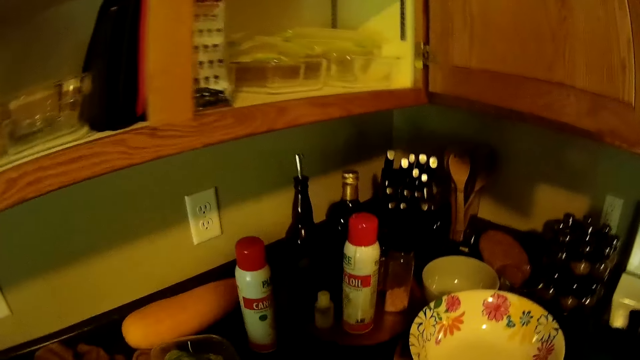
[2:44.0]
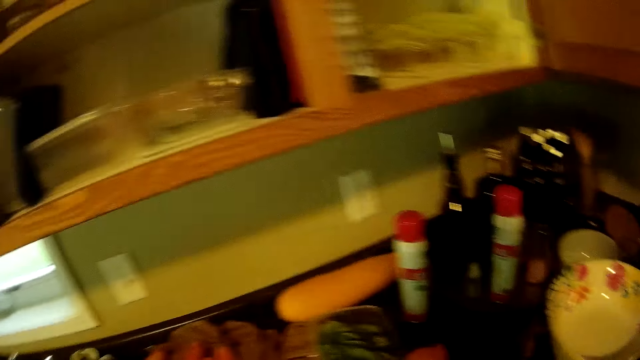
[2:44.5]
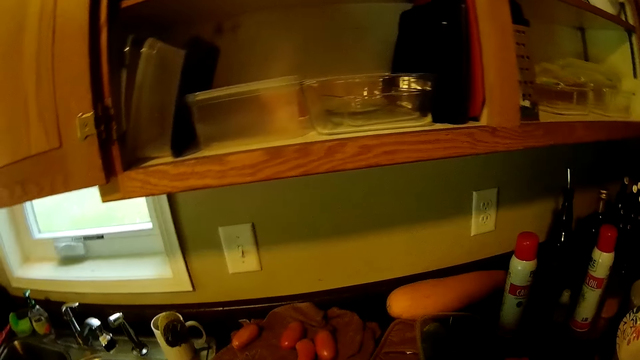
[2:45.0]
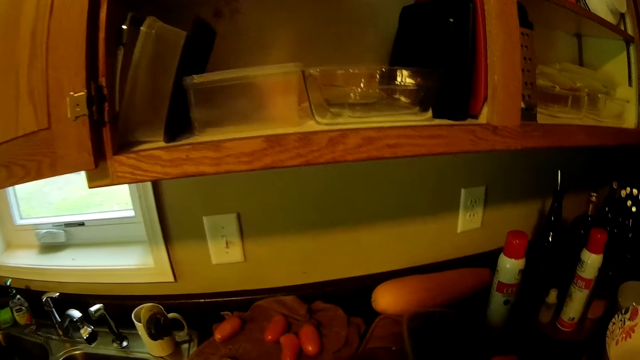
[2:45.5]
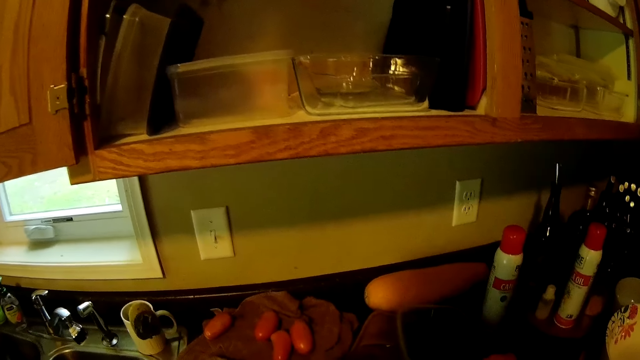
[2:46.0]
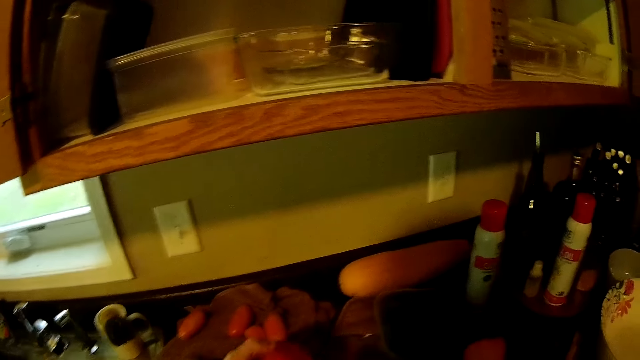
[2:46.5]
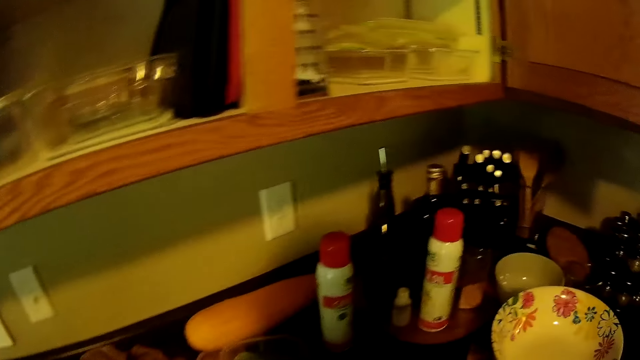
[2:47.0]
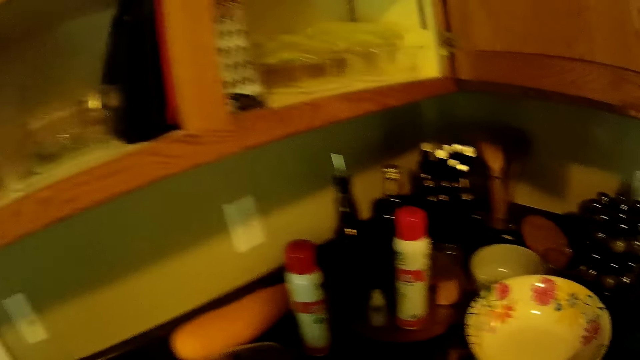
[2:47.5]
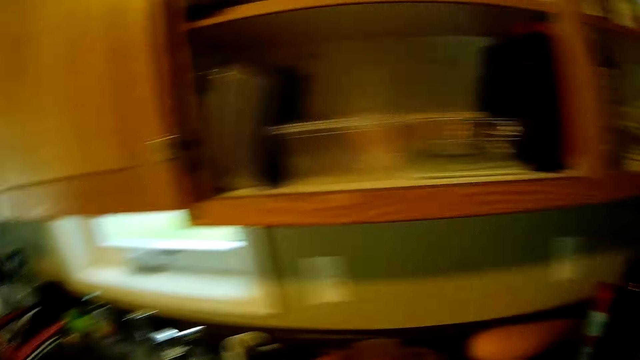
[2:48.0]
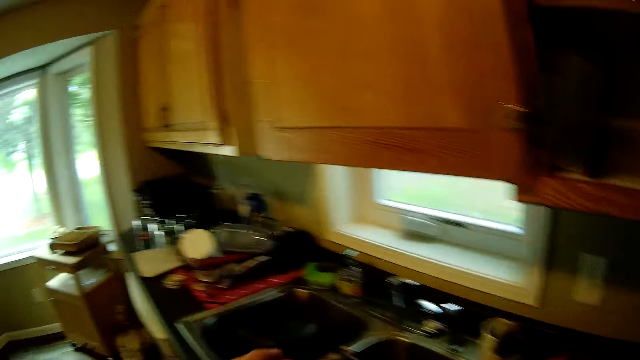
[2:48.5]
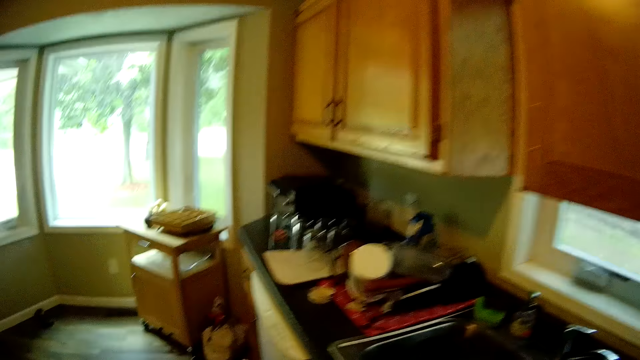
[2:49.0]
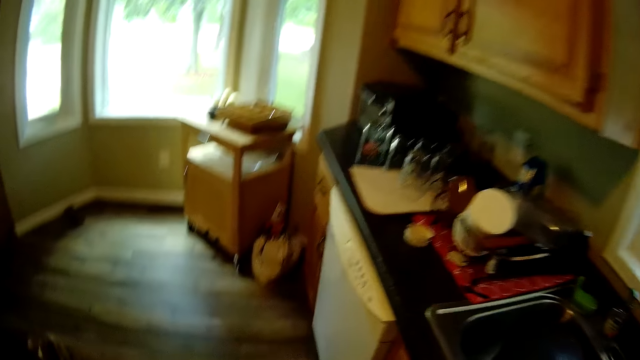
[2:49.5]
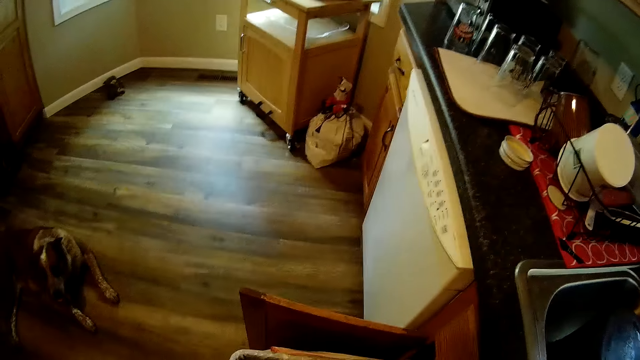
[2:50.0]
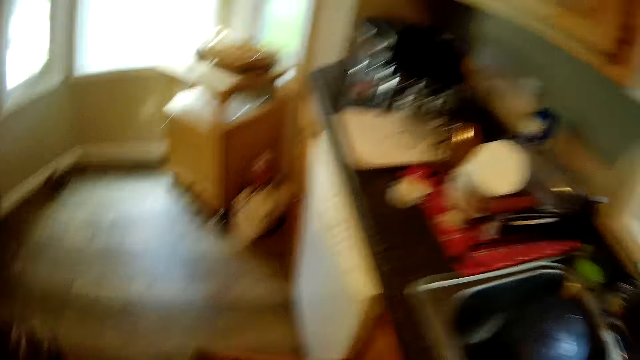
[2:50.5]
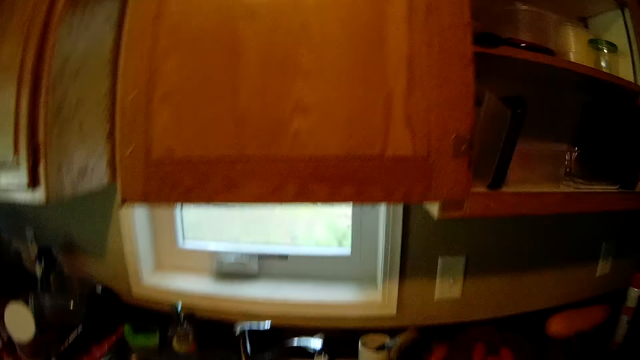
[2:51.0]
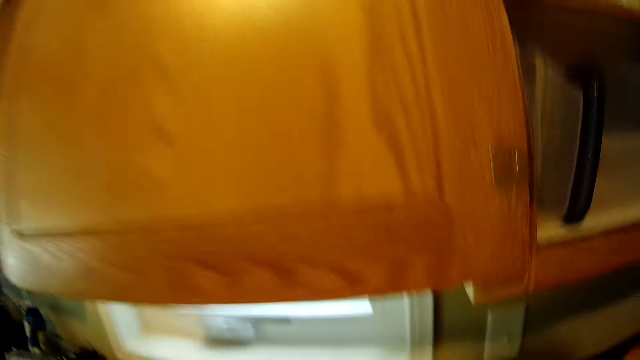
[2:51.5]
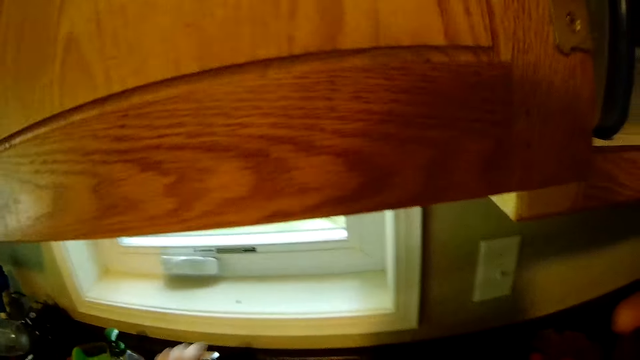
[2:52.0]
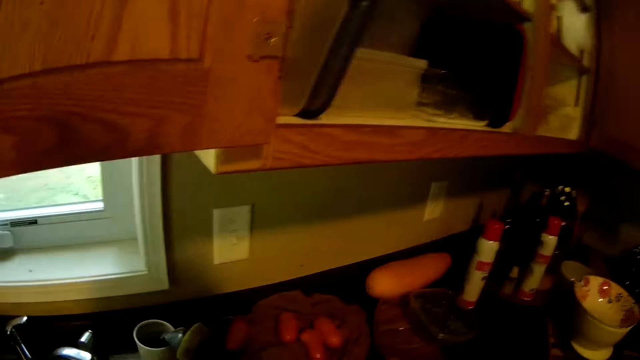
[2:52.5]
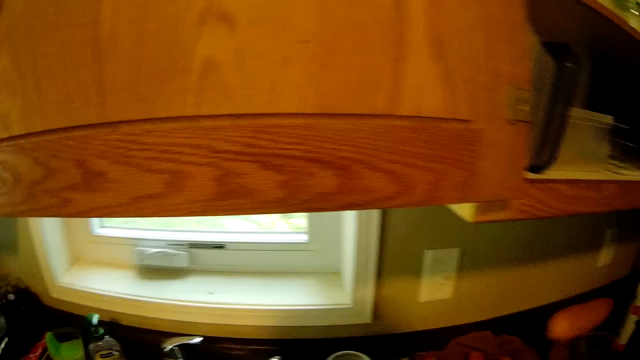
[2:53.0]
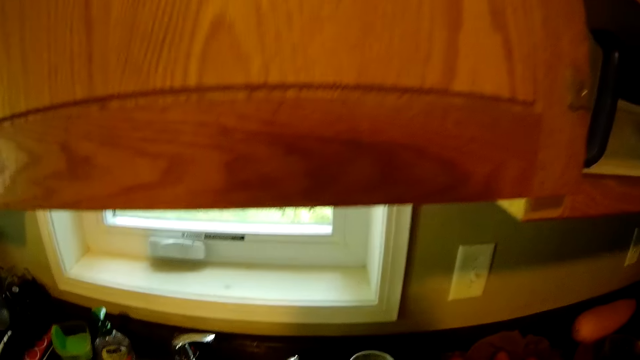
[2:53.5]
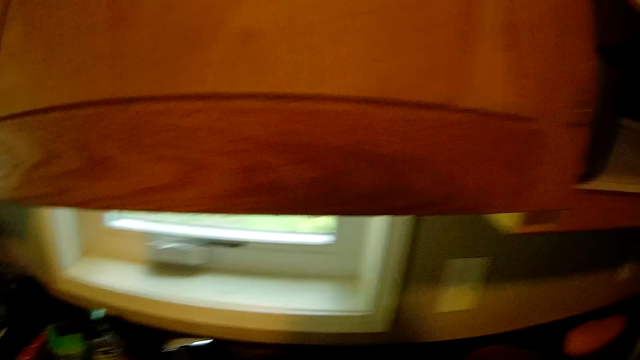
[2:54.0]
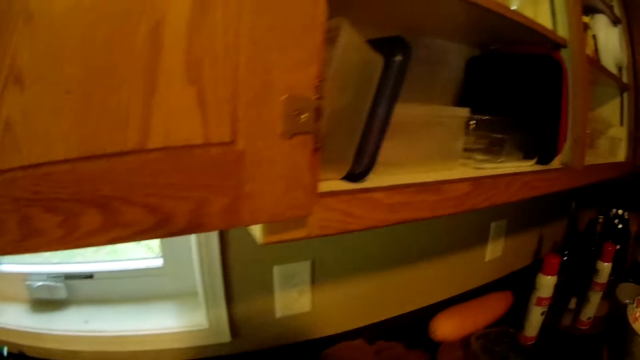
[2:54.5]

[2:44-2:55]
The camera wearer opens a tap.

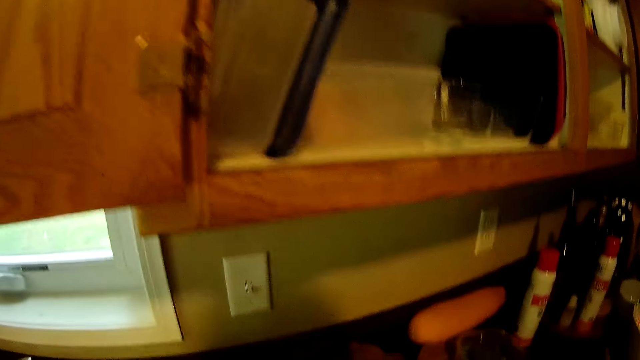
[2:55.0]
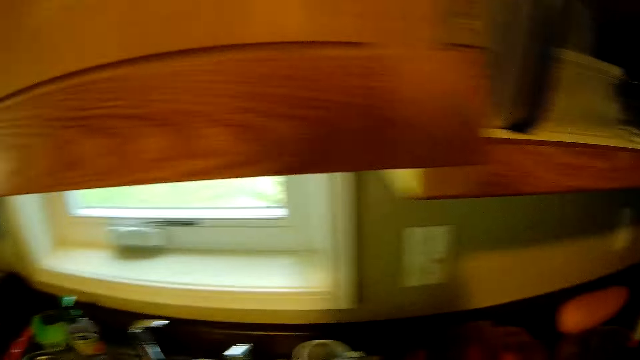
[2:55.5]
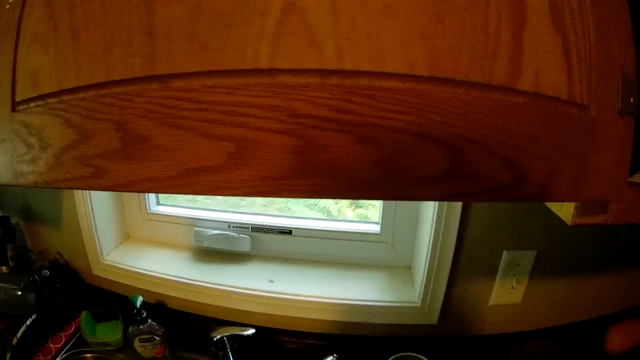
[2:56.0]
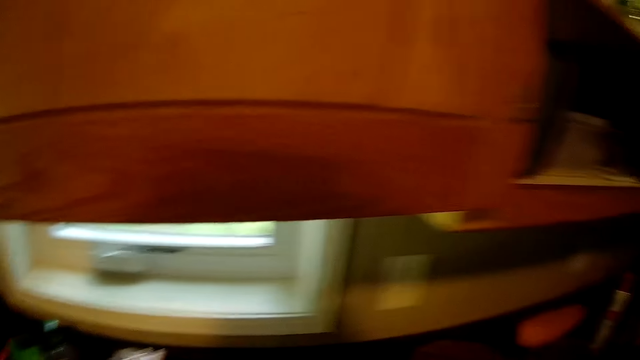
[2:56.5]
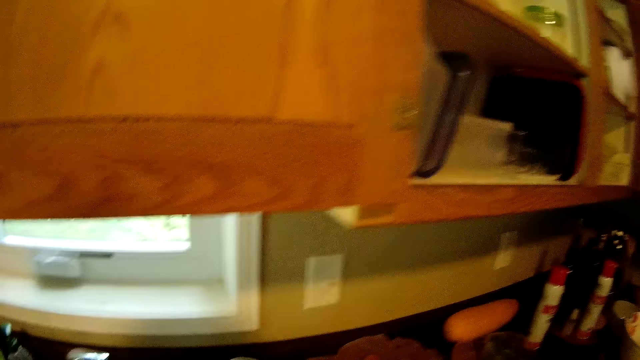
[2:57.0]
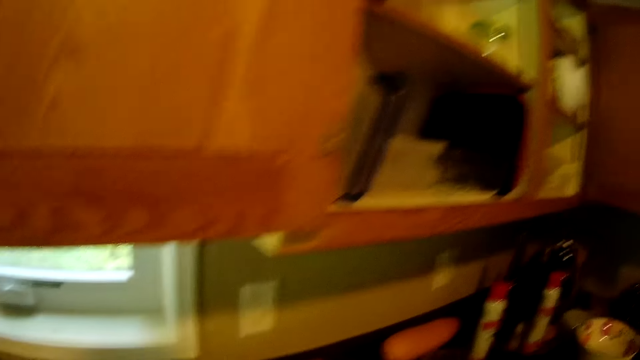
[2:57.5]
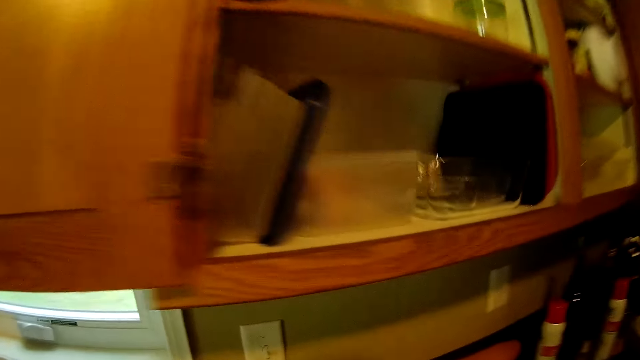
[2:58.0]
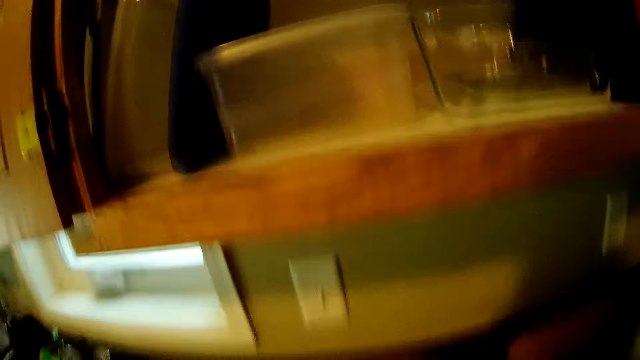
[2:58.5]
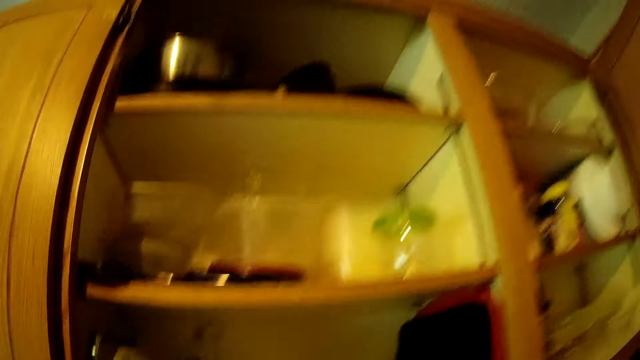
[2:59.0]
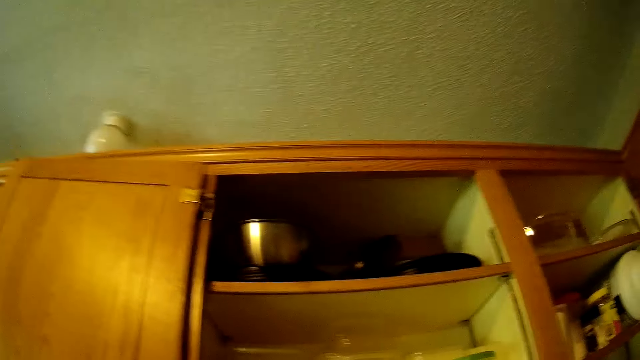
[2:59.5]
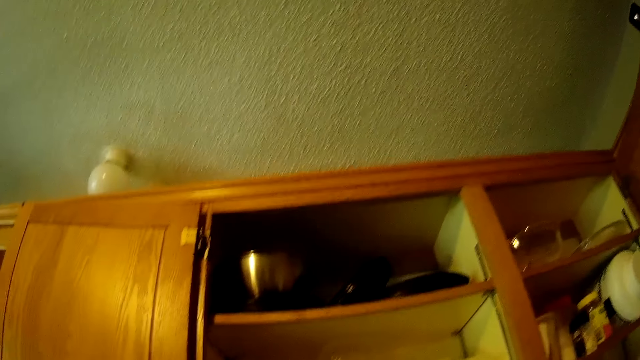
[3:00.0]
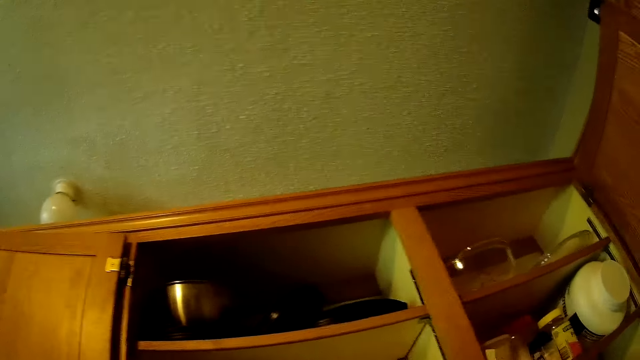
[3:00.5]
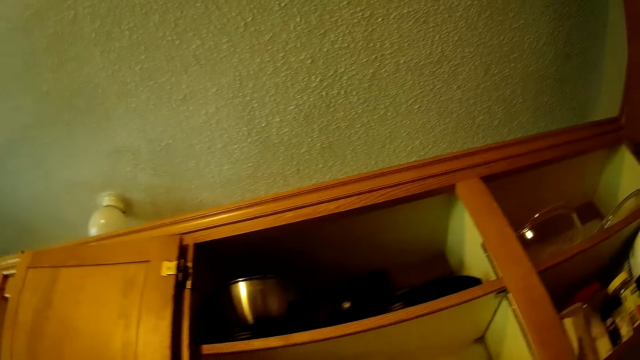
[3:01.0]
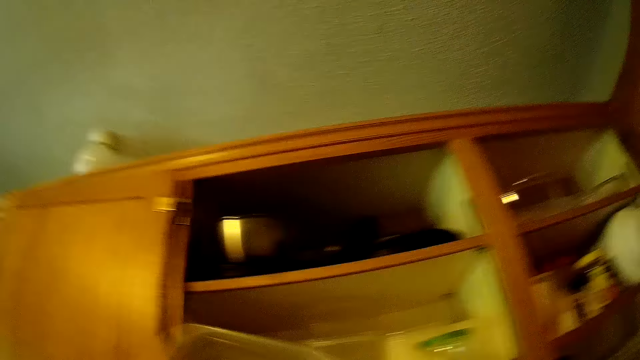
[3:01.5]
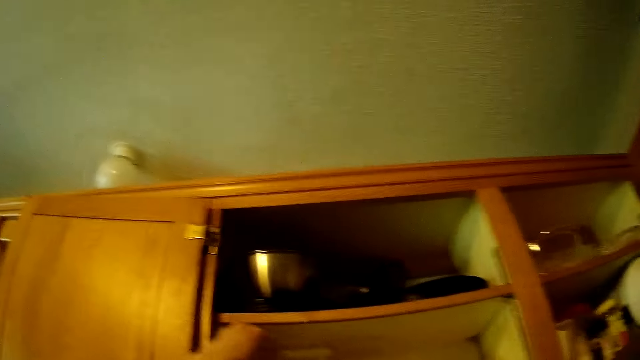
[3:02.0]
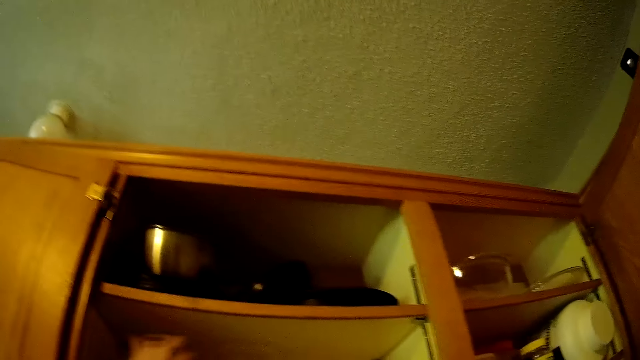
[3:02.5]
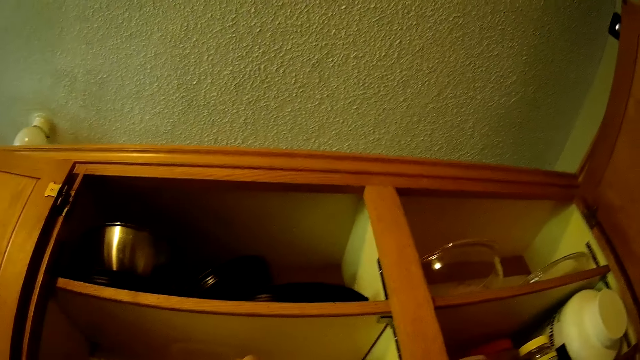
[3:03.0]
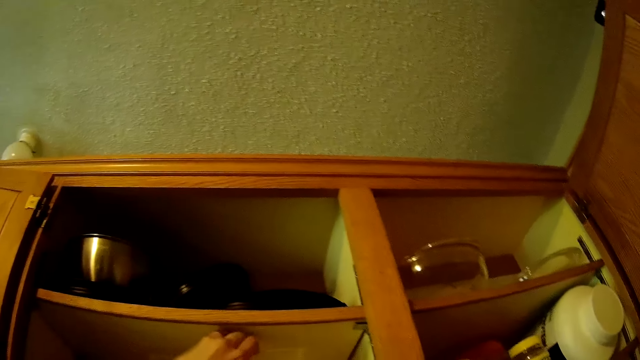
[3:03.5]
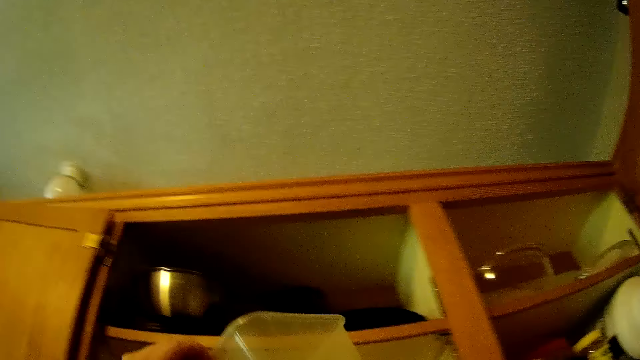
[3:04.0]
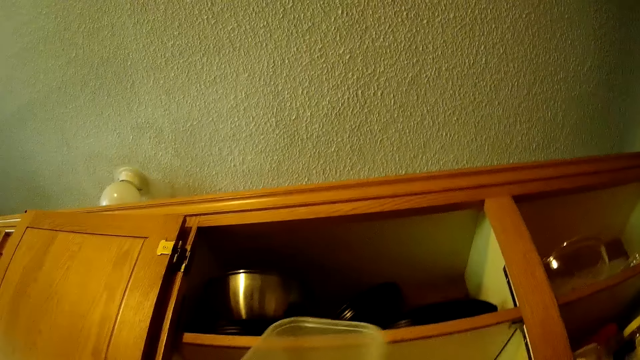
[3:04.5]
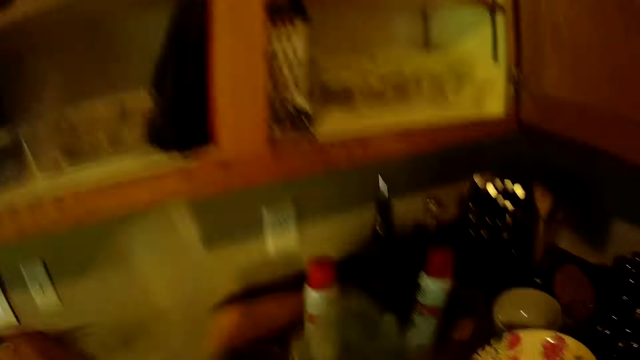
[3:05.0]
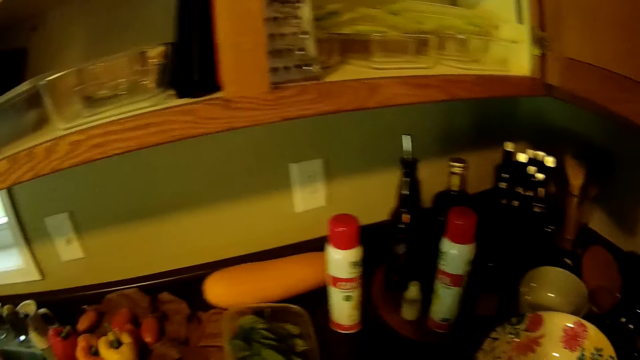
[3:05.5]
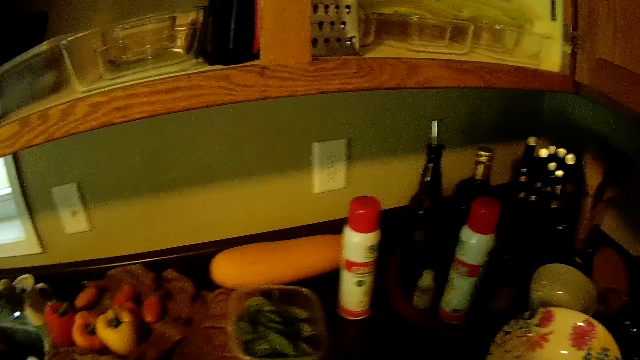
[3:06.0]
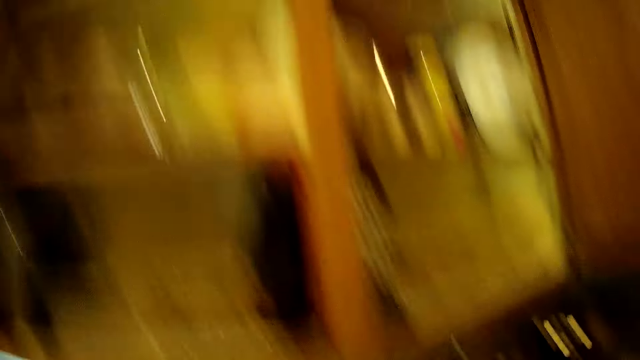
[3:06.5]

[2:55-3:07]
The camera wearer closes the tap. They search a cupboard for a plastic container. They pick the plastic container from the cupboard.
